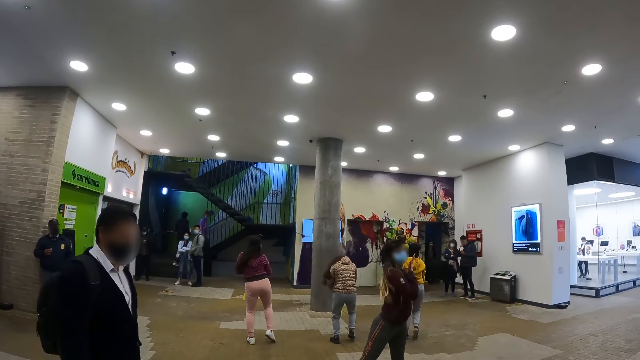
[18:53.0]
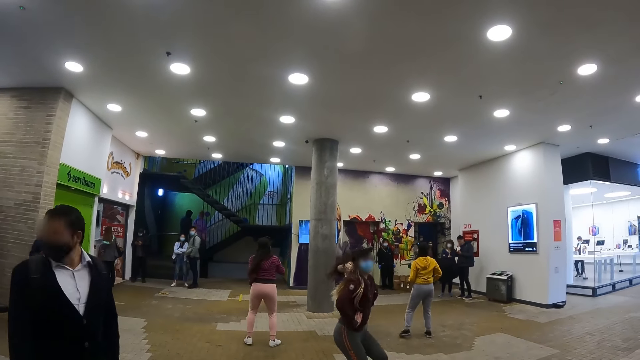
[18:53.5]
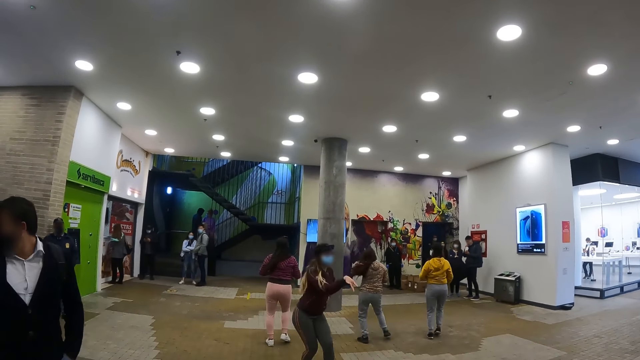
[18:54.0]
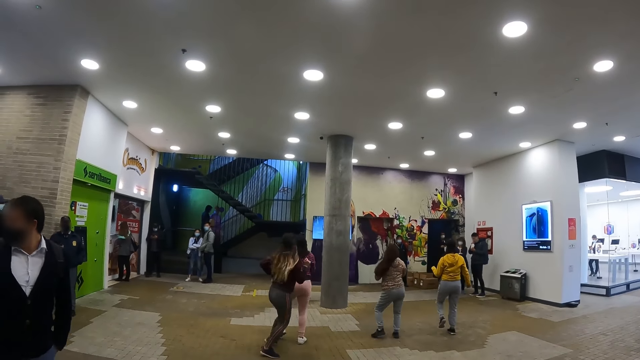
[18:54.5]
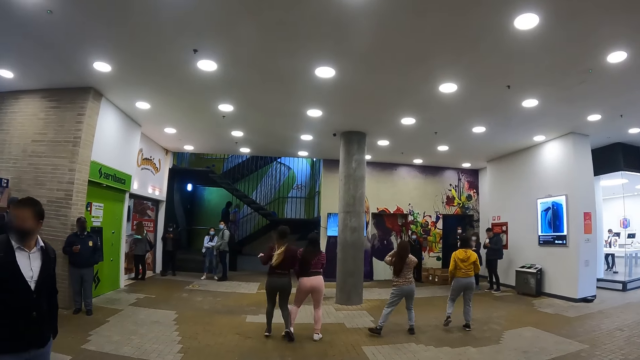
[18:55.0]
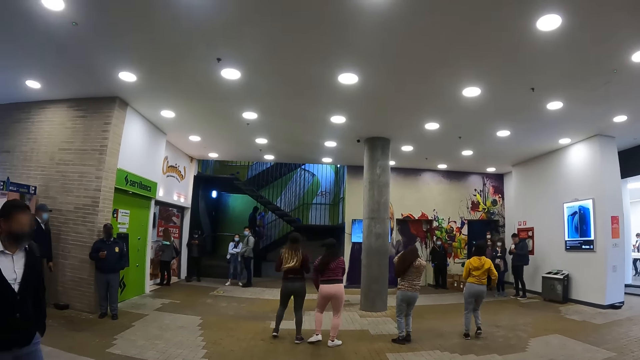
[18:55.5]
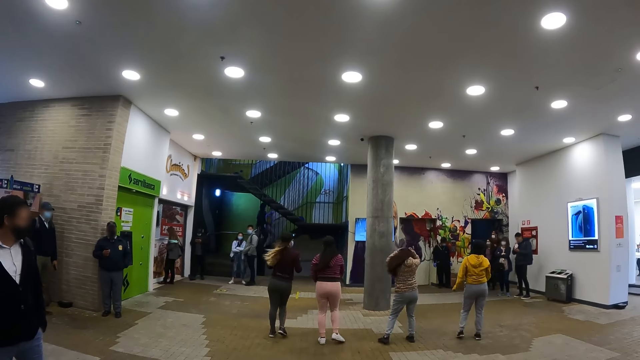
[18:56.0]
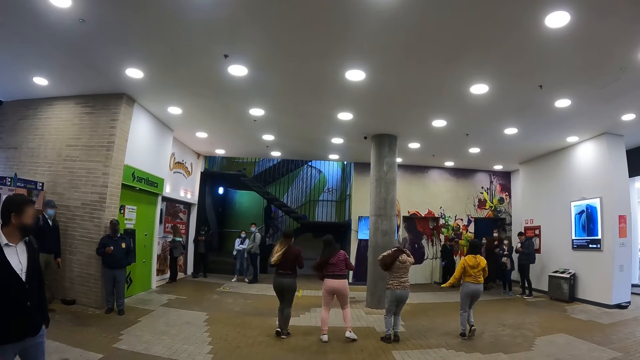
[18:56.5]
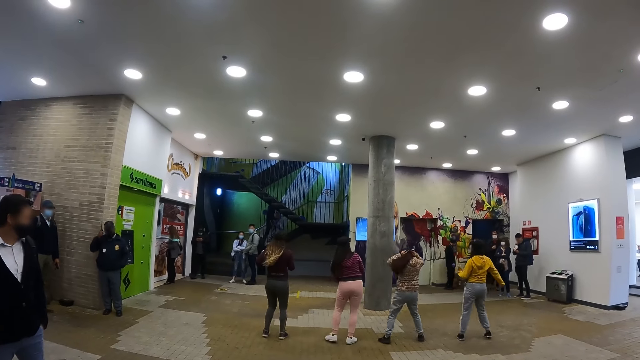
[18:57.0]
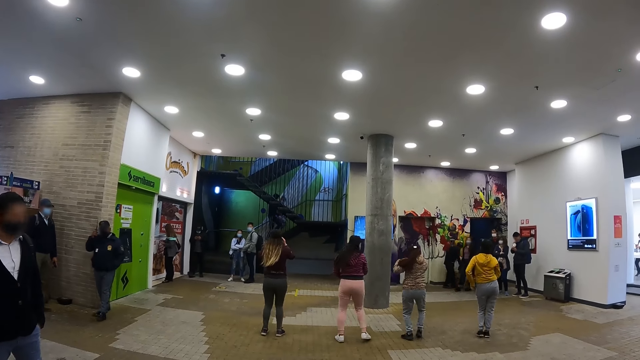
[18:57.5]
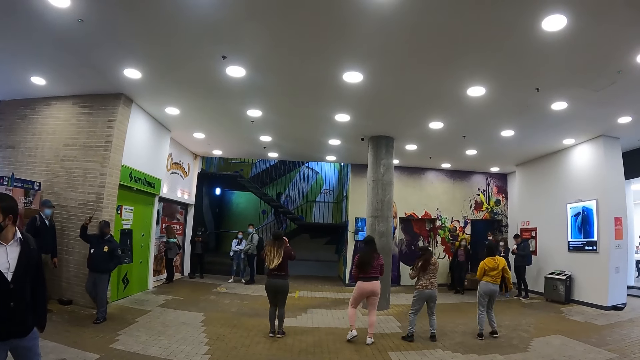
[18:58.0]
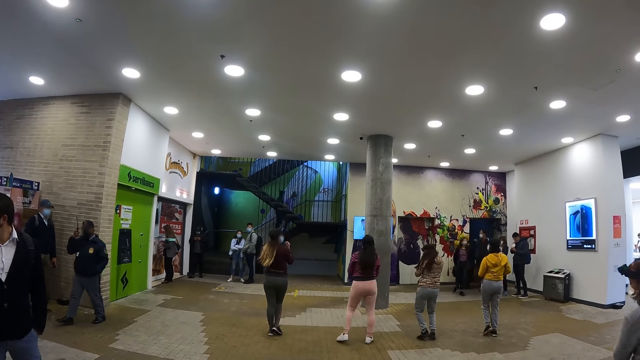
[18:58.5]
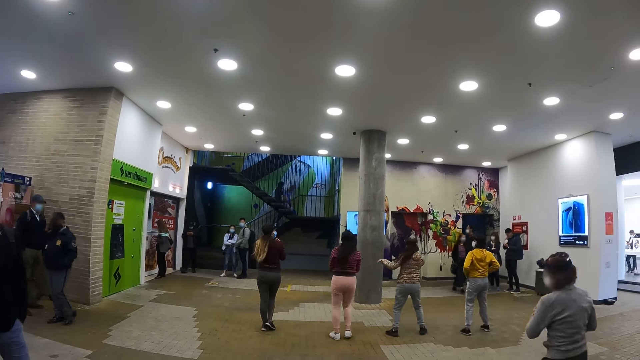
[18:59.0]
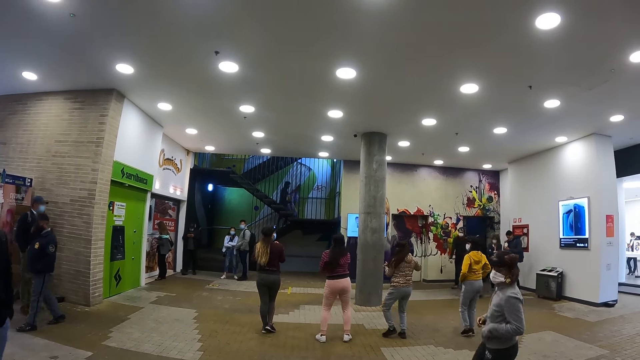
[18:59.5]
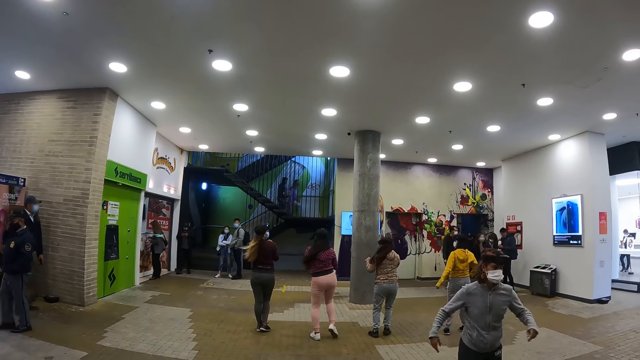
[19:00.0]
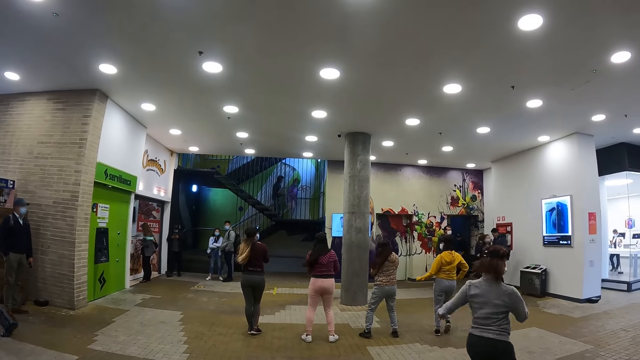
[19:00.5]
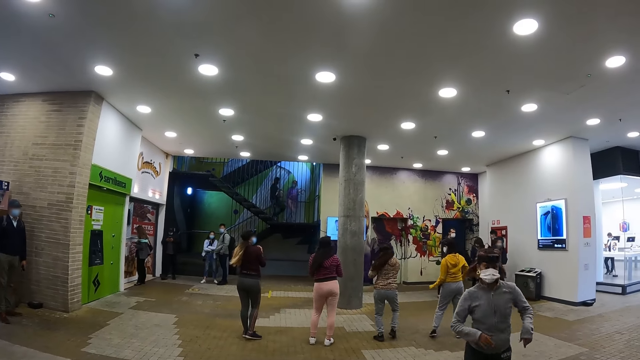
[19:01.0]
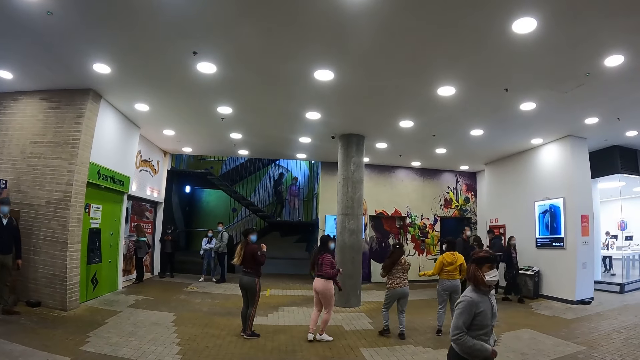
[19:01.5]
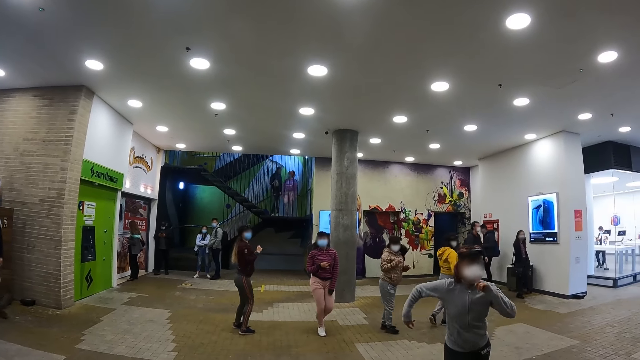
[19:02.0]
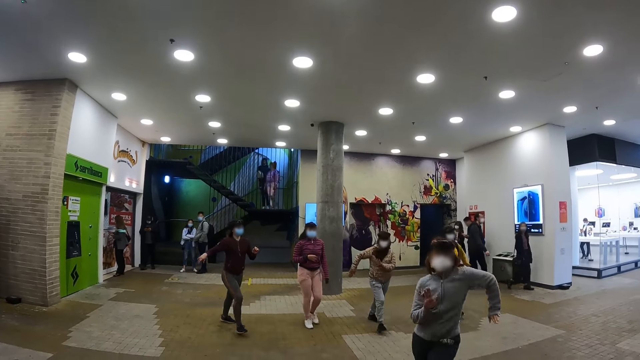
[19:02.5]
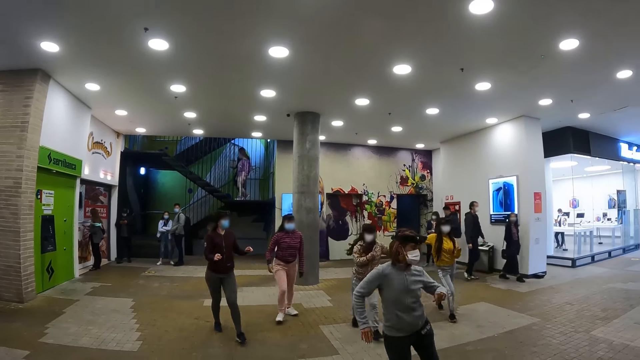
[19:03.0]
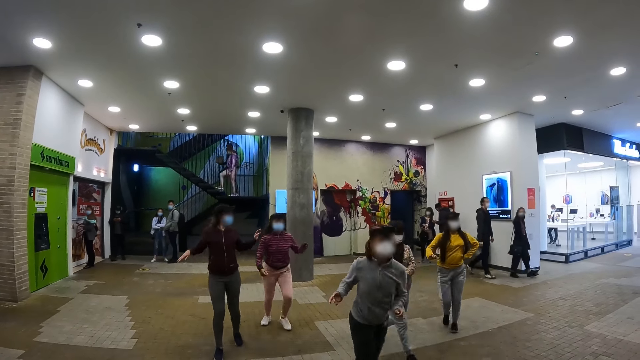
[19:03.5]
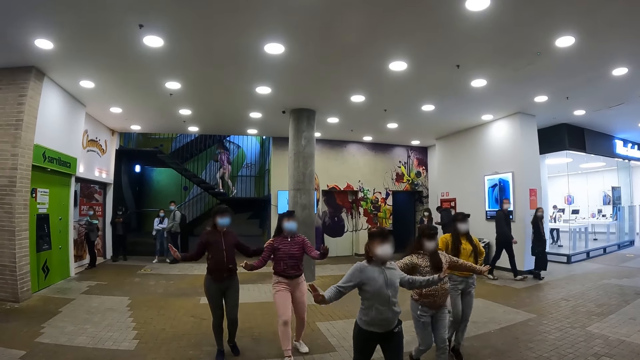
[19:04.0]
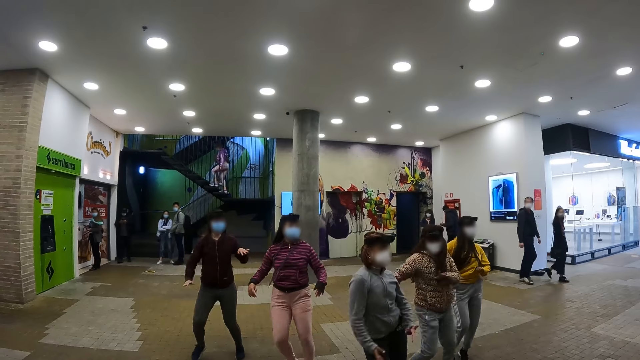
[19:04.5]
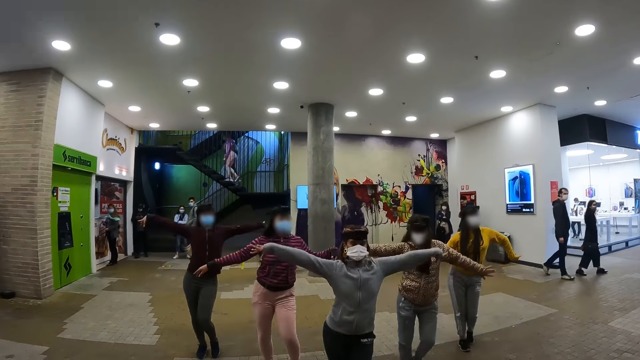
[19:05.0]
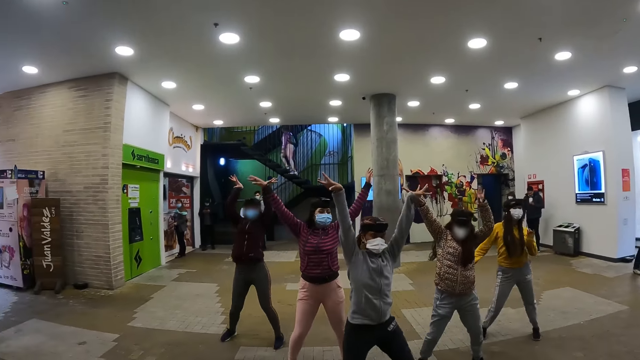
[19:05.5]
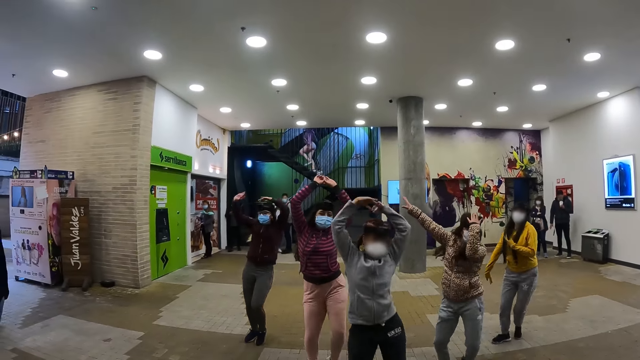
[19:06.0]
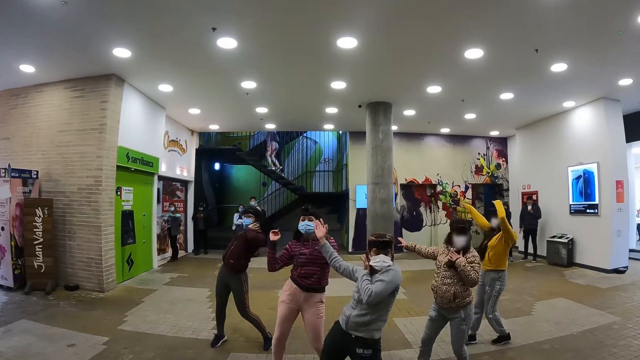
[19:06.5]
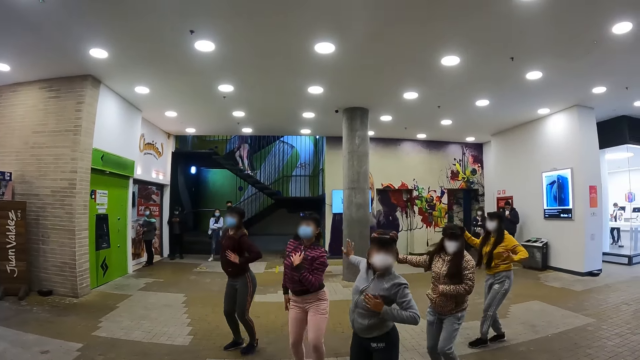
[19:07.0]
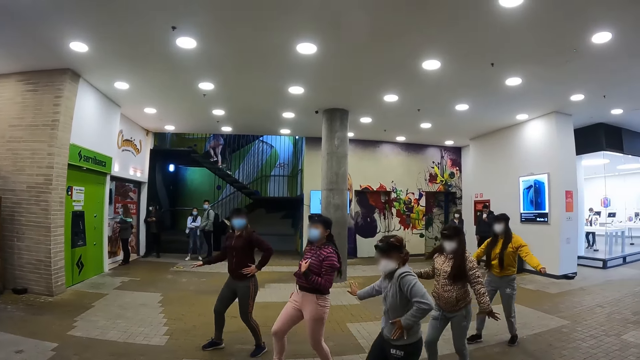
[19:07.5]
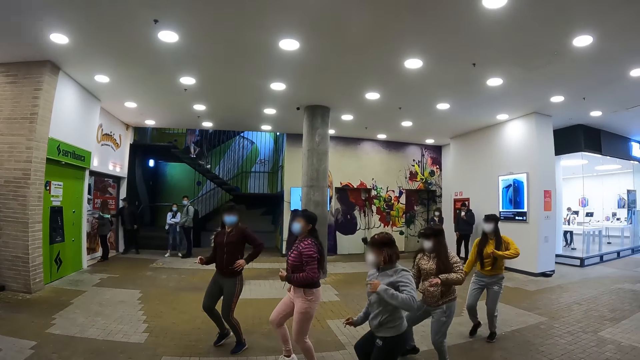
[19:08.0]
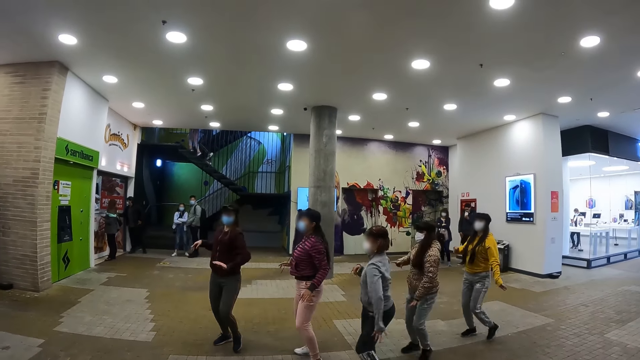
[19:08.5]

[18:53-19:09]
A man walks backwards. A woman dances in front of the camera wearer. The woman dances with the colleagues.

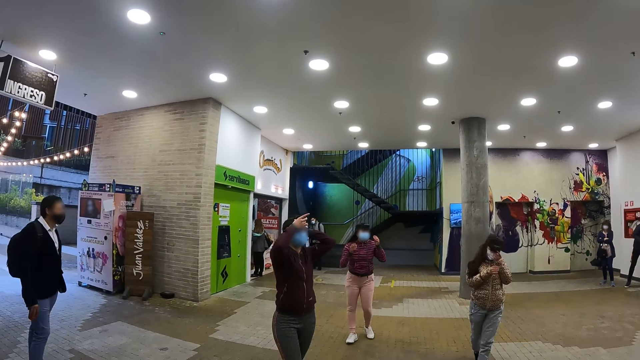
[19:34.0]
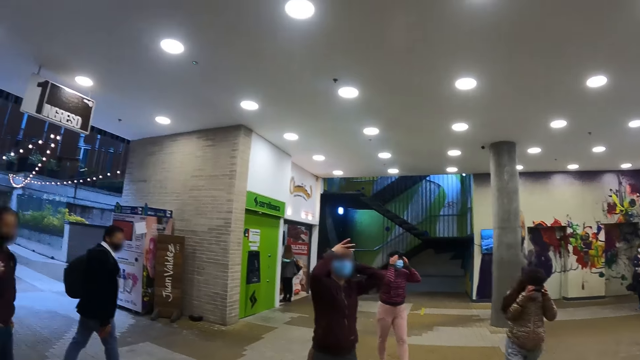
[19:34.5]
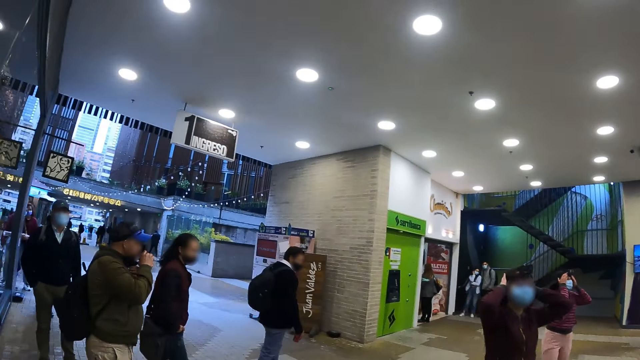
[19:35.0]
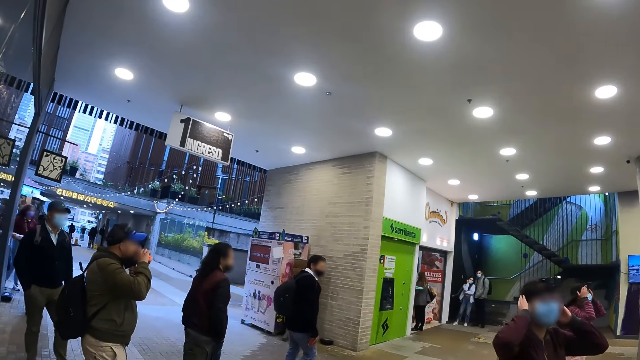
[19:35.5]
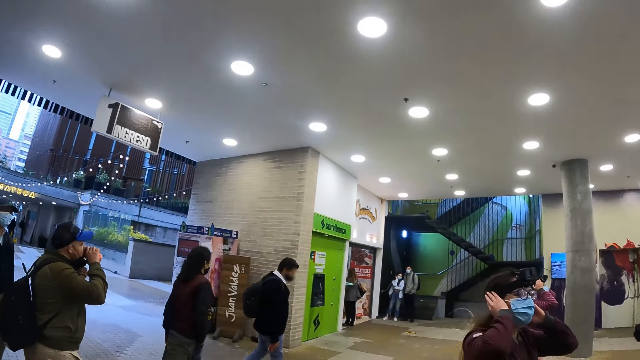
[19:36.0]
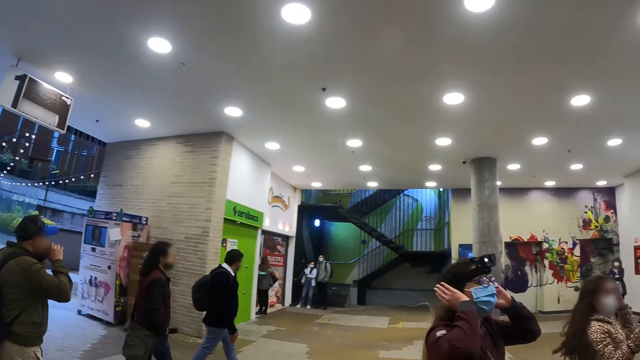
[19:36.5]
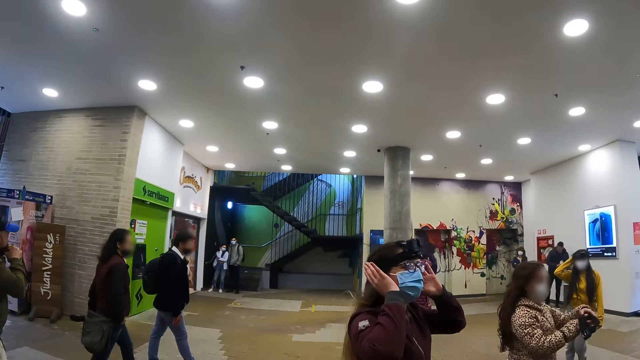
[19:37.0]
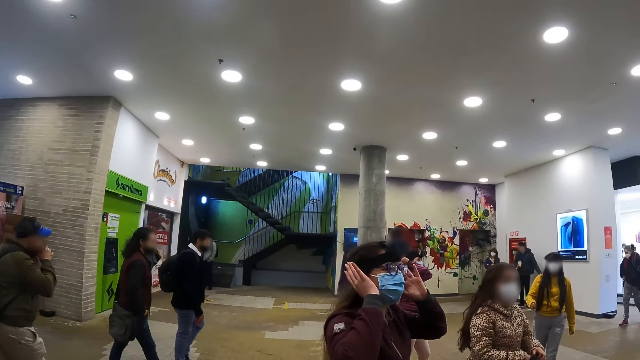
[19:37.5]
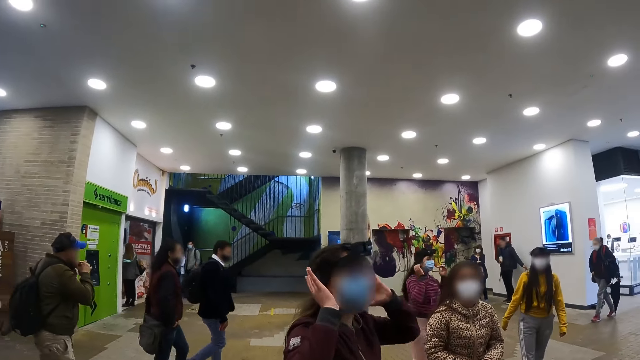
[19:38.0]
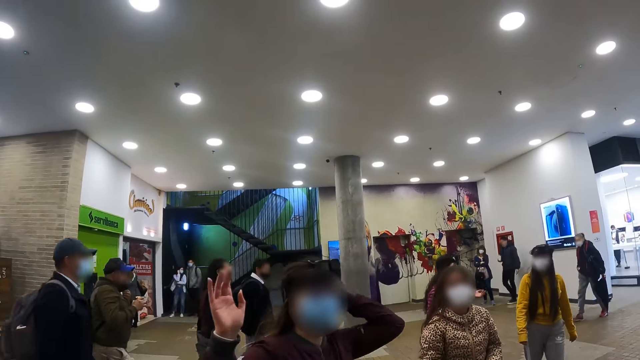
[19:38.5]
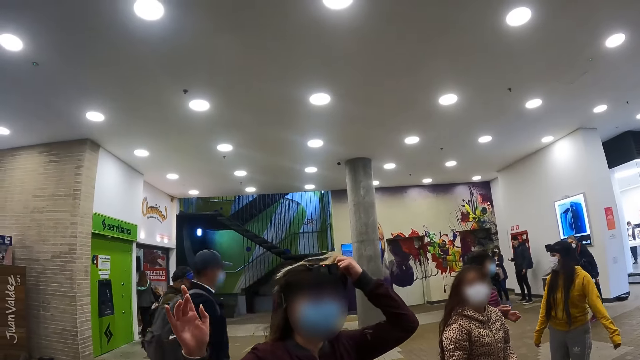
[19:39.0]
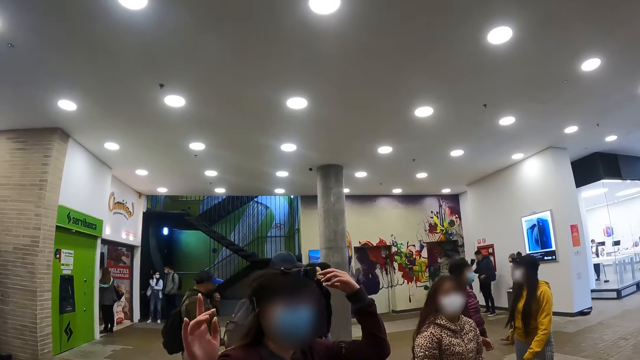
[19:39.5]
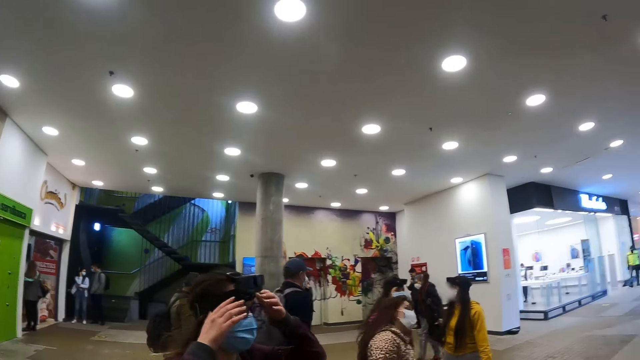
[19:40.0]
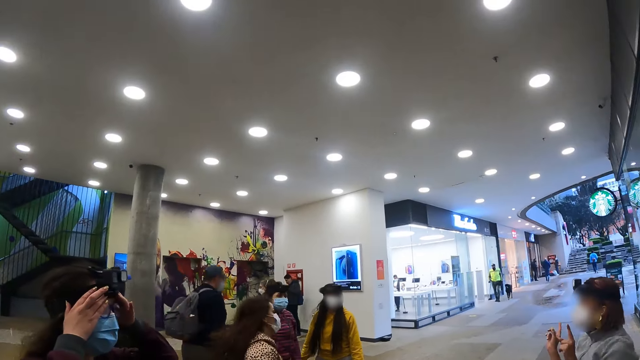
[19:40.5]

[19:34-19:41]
The camera wearer looks at the mall. A woman holds the mask. Another woman holds a camera.
